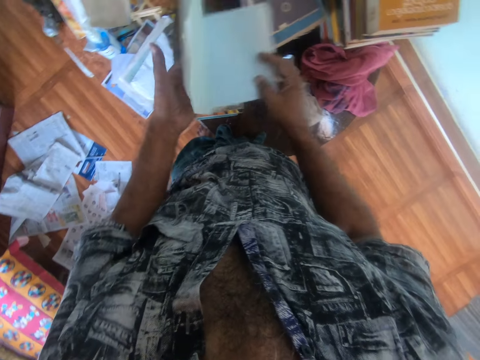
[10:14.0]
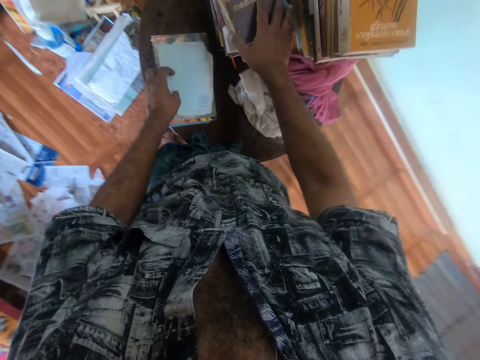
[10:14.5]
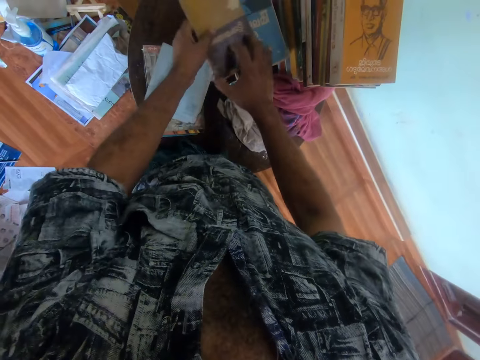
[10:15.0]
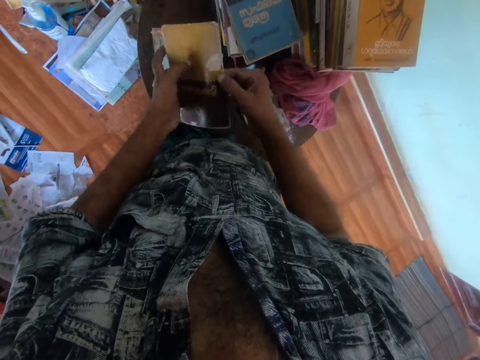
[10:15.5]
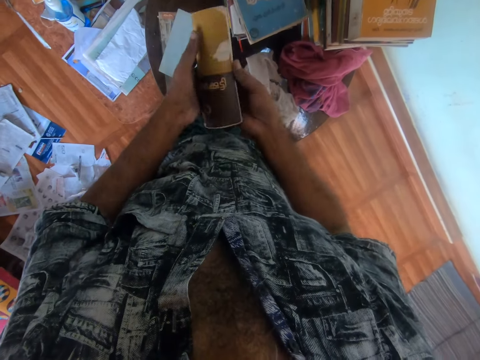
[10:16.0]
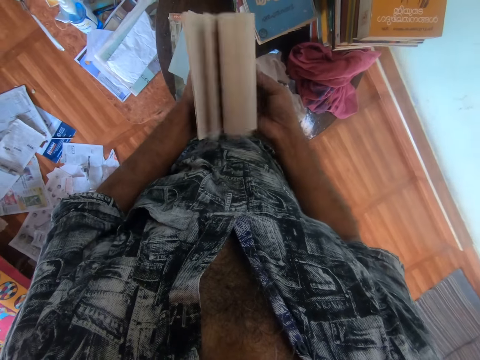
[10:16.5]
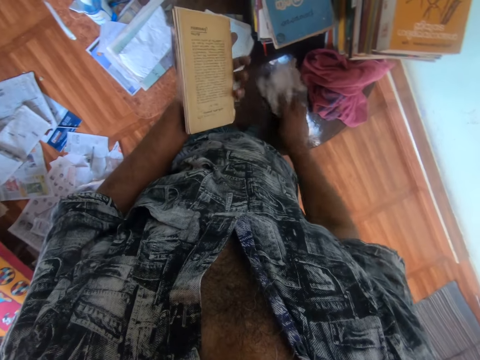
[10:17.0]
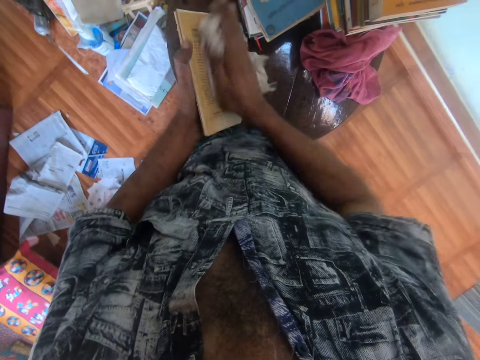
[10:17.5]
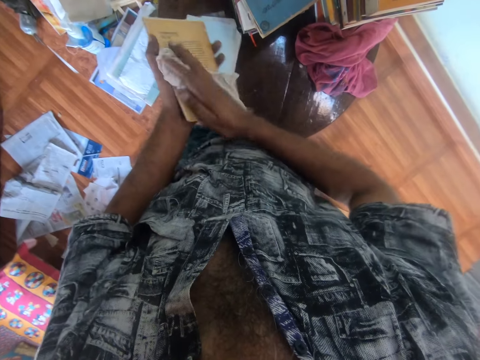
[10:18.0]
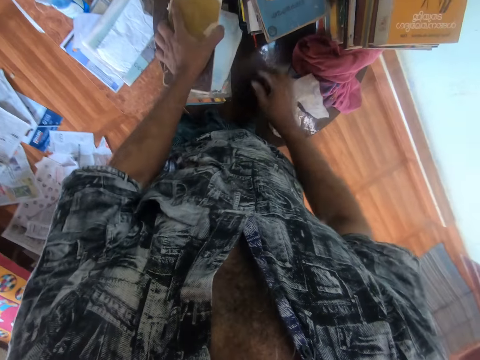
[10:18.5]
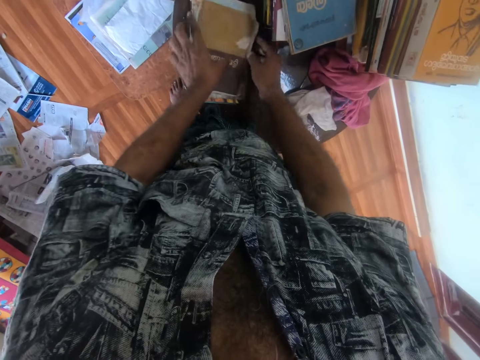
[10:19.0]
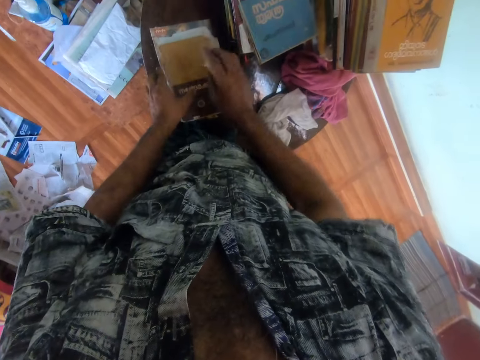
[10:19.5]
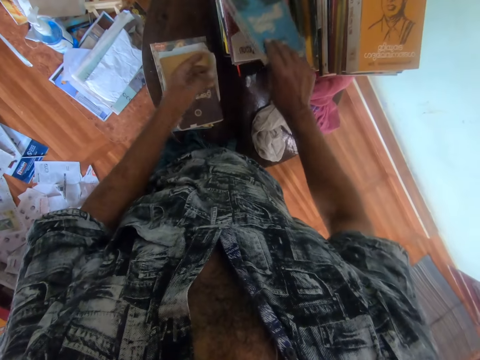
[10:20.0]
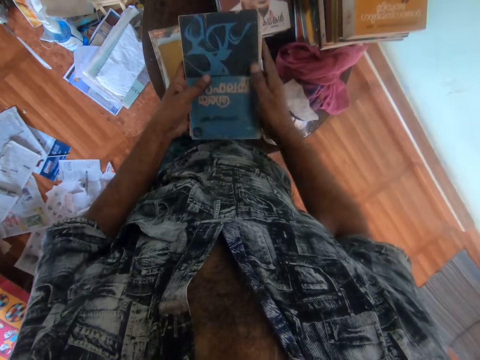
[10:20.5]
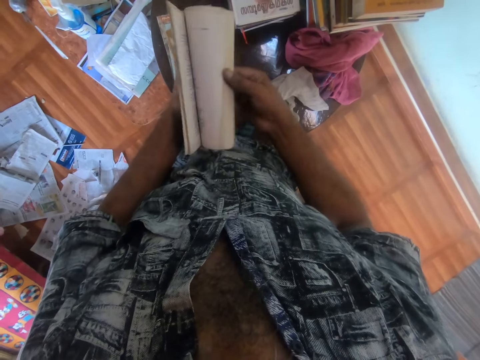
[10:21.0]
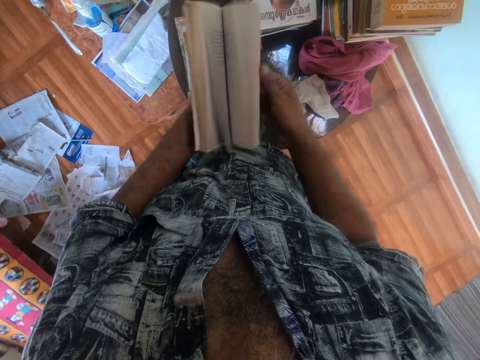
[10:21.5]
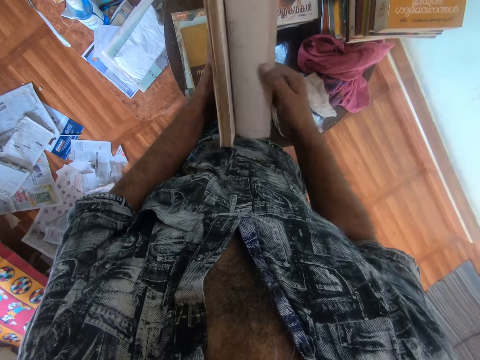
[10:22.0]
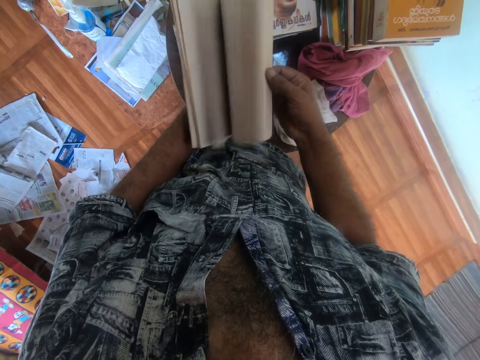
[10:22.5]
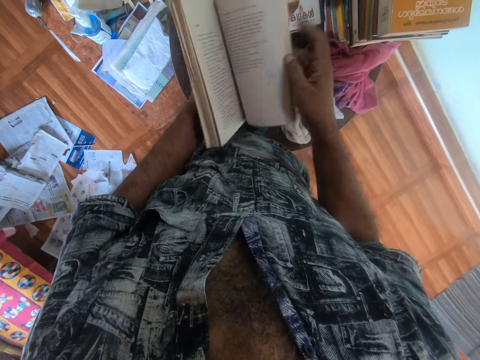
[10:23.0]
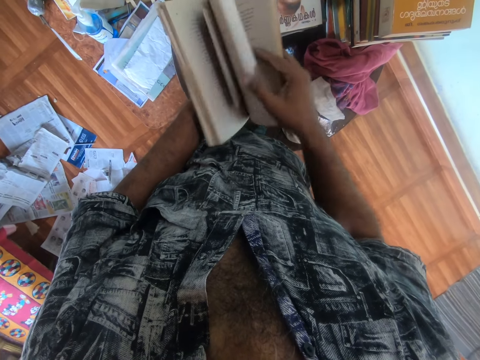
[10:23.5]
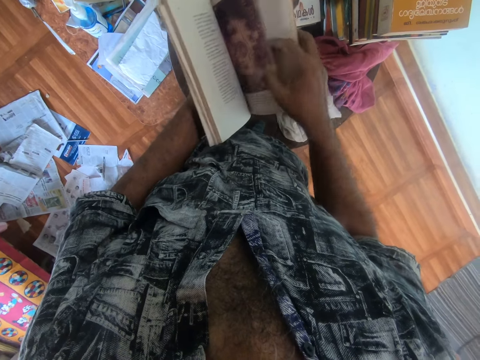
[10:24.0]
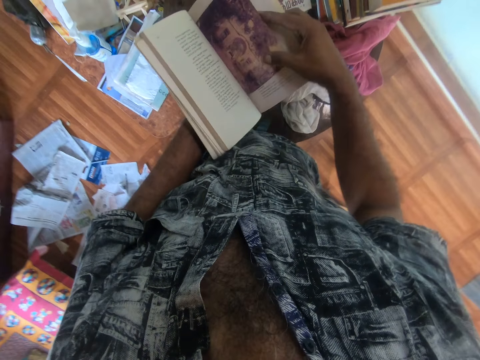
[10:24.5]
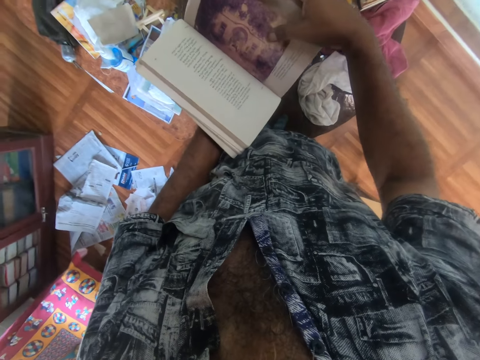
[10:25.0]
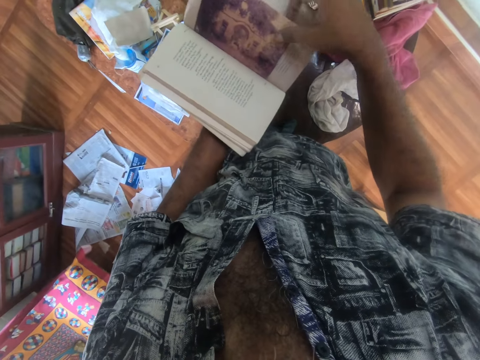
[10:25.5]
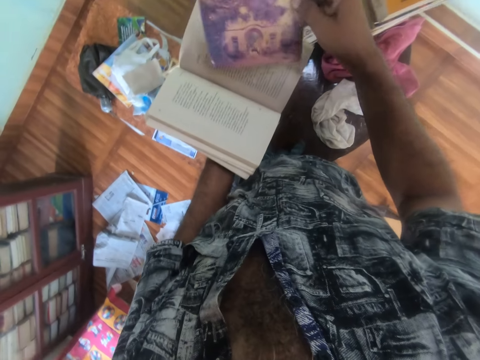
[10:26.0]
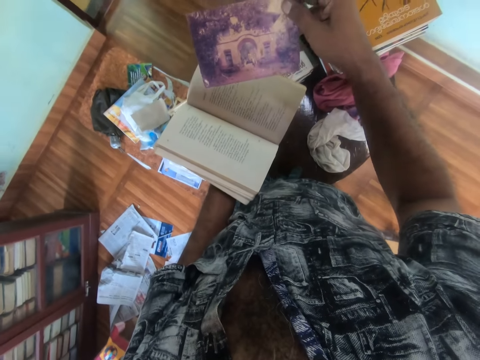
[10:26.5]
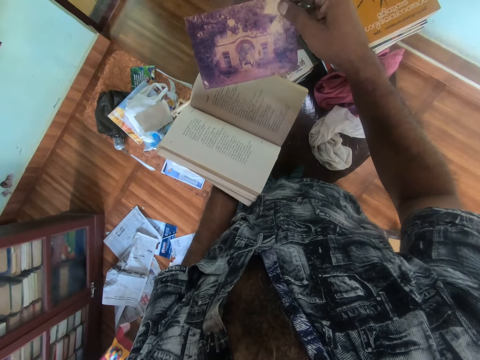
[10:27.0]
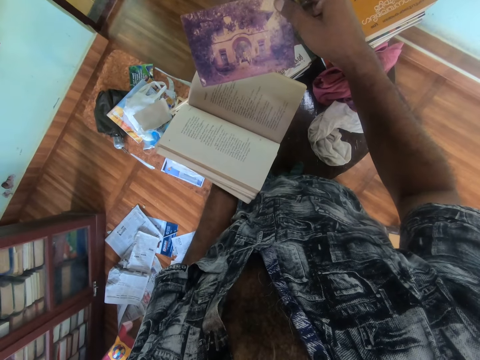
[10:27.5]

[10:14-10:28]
The camera wearer holds the piece of paper with his hands. He closes the piece of paper in both hands with both hands. He removes his right hand from the piece of paper in both hands. He places the piece of paper on the books on the table with his left hand. He picks a book from the pile of books on the table with his right hand. He transfers the book from his right hand to his left hand. He opens the book in his left hand with his right hand. He removes his right hand from the book in both hands. He picks the piece of cloth from the table with his right hand. He cleans the book in his left hand with the piece of cloth in his right hand. He places the piece of cloth on the table with his right hand. He places the book on the books on the table with his left hand. He arranges the books on the table with both hands. He removes both hands from the books on the table. He picks a book from the pile of books on the table with his right hand. He transfers the book from his right hand to his left hand. He opens the book in his left hand with his right hand. He touches a picture in the book in both hands with his right hand. He picks the picture from the book in his left hand.

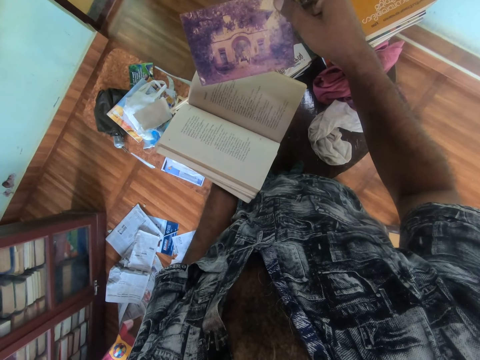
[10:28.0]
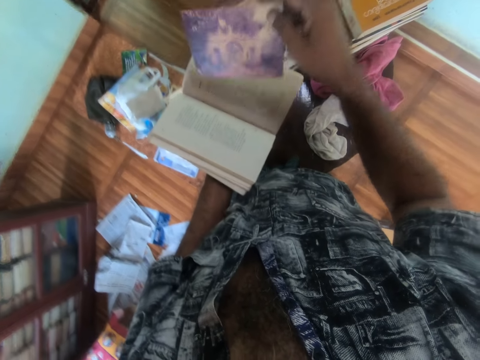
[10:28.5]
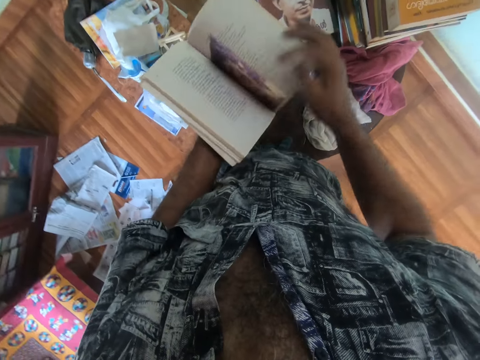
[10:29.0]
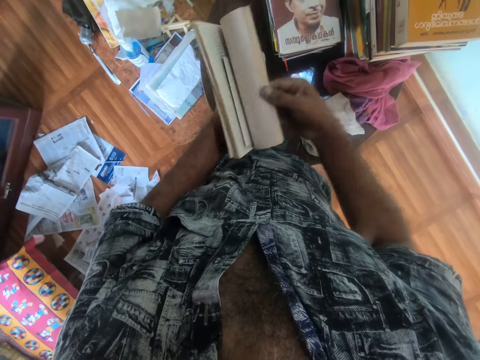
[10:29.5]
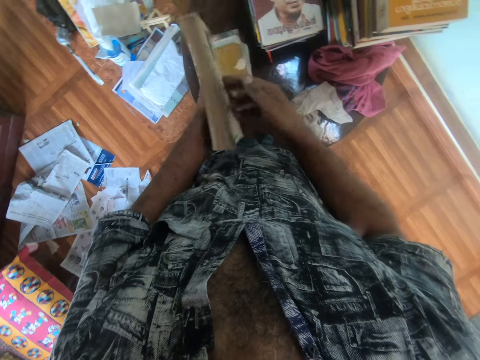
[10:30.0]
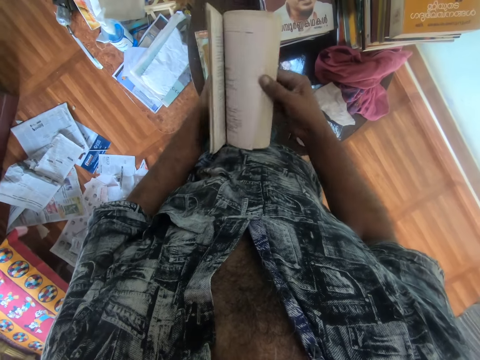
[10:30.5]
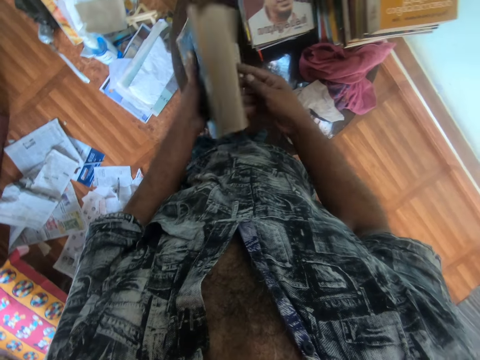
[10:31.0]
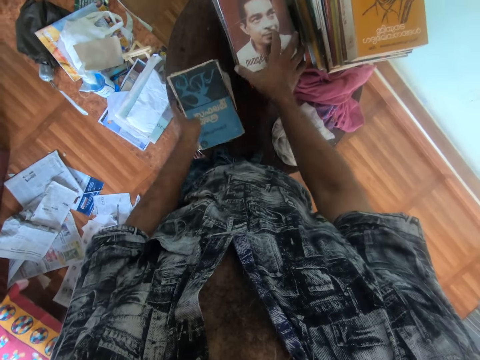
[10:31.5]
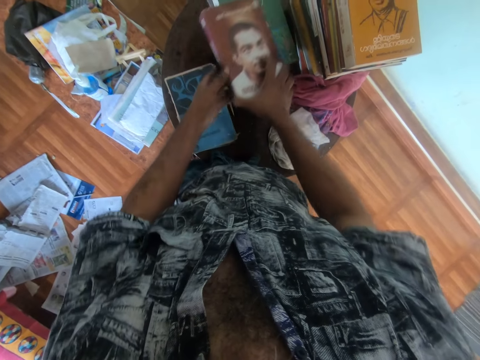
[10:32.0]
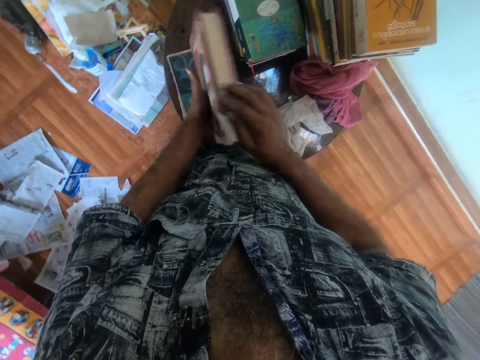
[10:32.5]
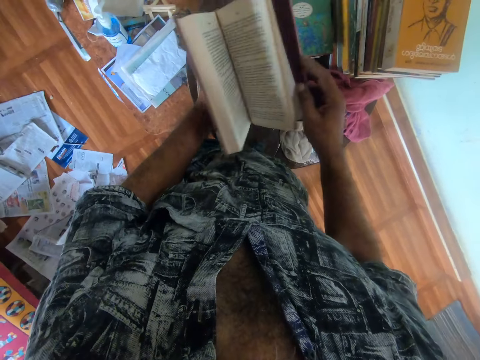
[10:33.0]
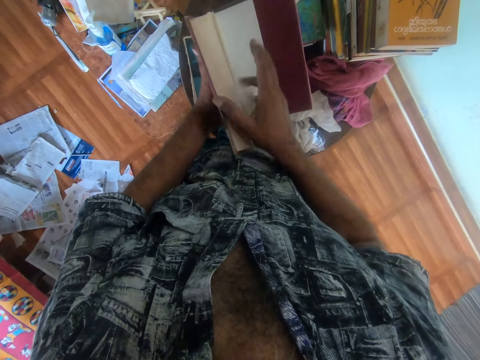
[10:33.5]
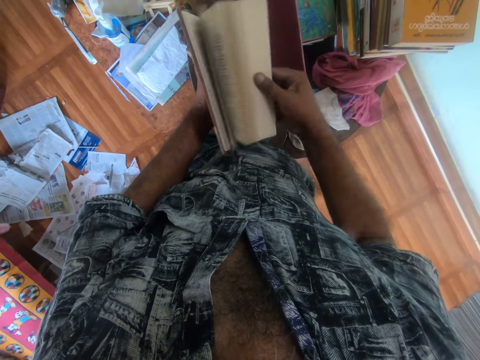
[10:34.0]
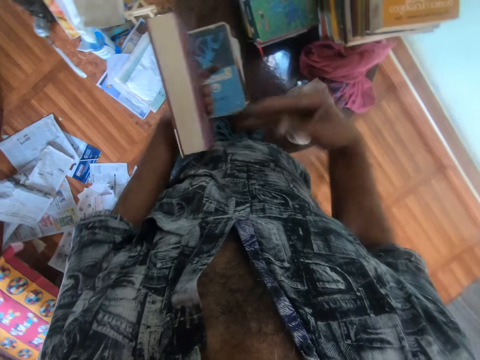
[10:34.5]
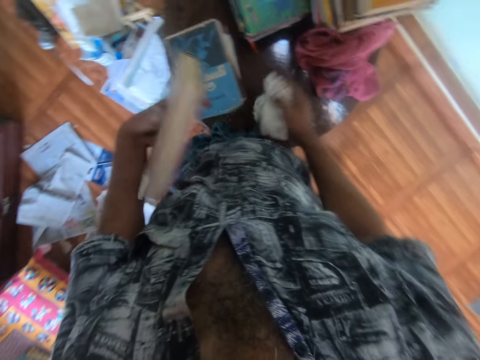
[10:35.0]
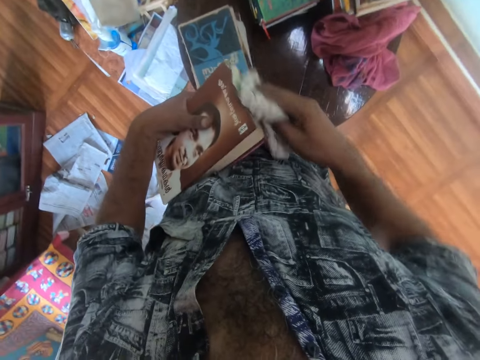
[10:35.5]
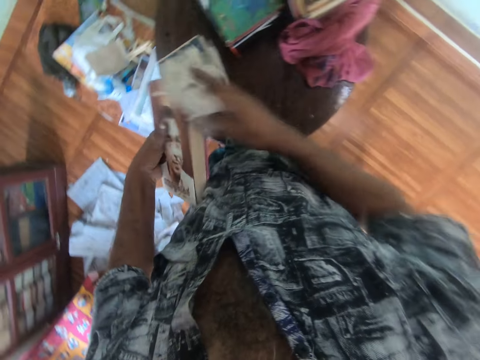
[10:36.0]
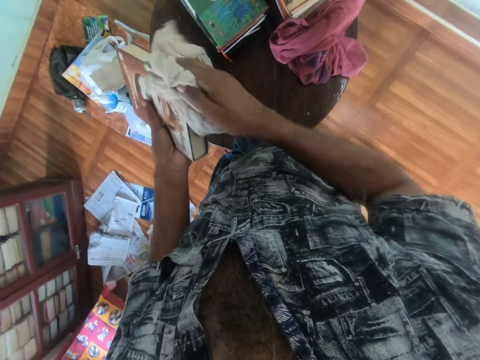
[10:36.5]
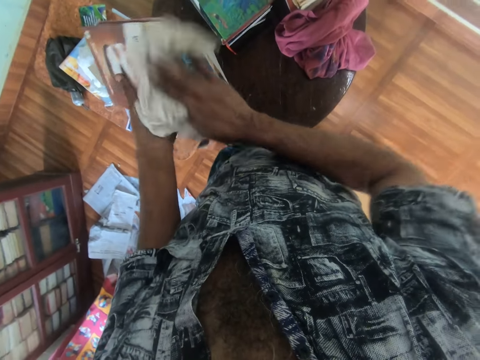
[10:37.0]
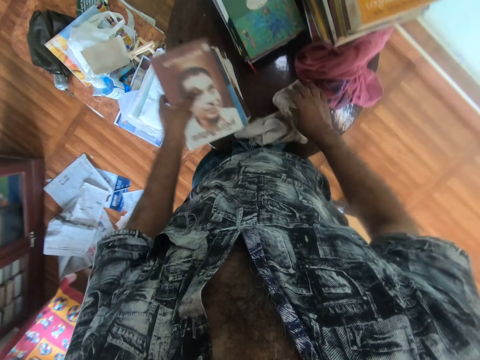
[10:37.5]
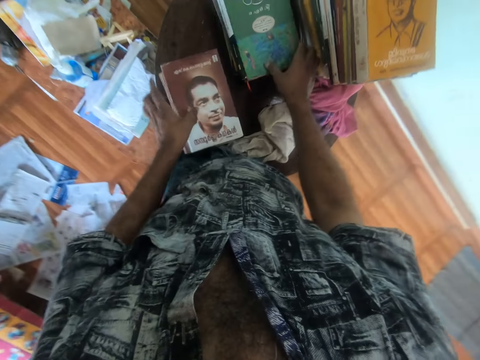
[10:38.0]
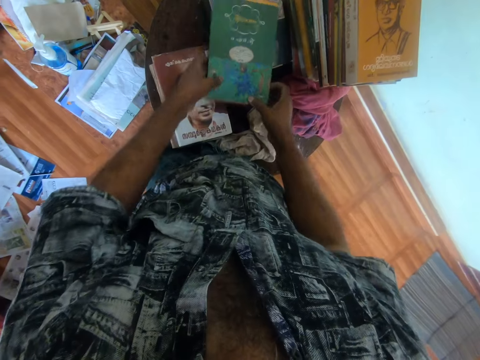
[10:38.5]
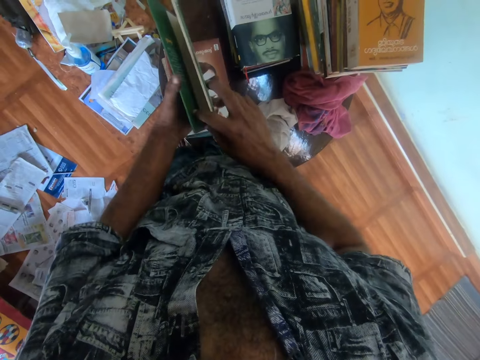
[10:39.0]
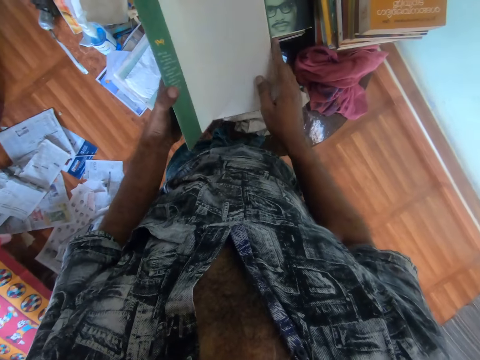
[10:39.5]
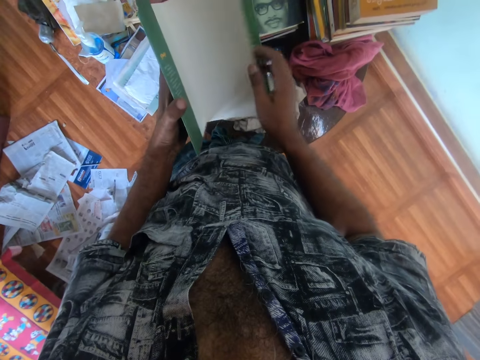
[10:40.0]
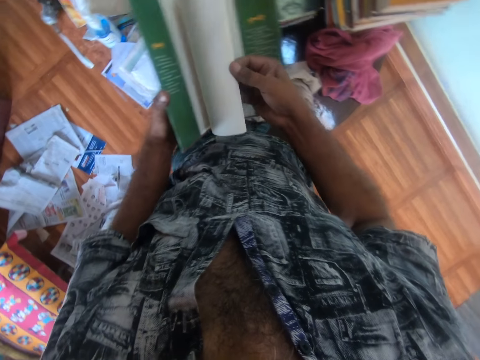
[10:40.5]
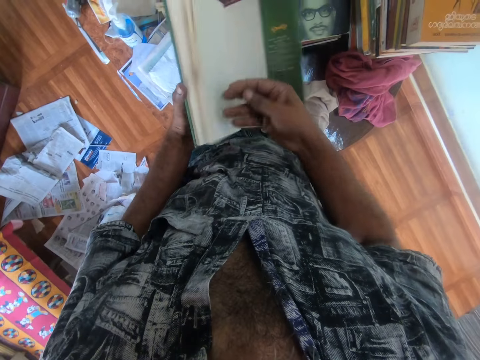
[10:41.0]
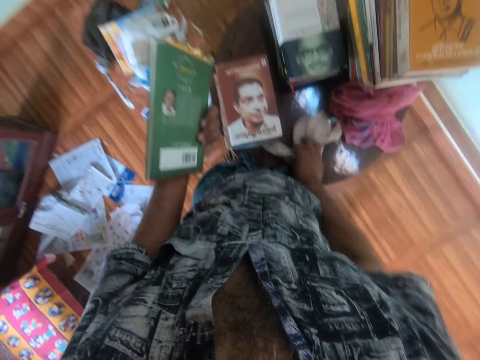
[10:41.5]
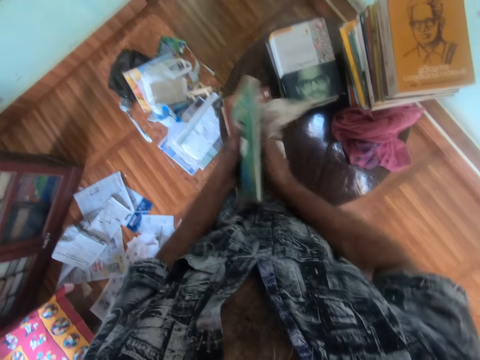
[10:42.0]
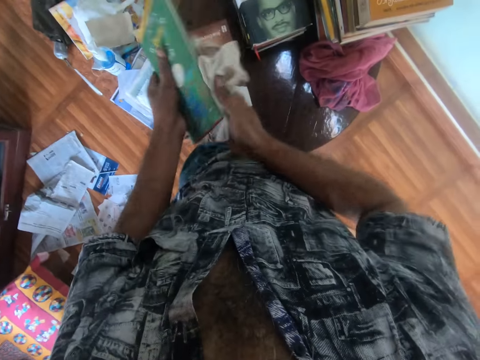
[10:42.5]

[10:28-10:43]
The camera wearer places the picture in the book in his left hand with his right hand. He opens the book in his left hand with his right hand. He removes his right hand from the book in both hands. He places the book on the books on the table with his left hand. He picks a book from the pile of books on the table with his right hand. He transfers the book from his right hand to his left hand. He opens the book in his left hand with his right hand. He picks the piece of cloth from the table with his right hand. He cleans the book in his left hand with the piece of cloth in his right hand. He places the piece of cloth on the table with his right hand. He places the book on the books on the table with his left hand. He picks a book from the pile of books on the table with his right hand. He holds the book in his right hand with his left hand. He opens the book in his left hand with his right hand. He picks the piece of cloth from the table with his right hand. He cleans the book in his left hand with the piece of cloth in his right hand.
